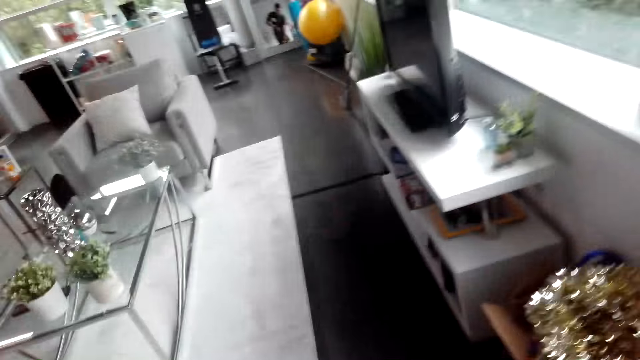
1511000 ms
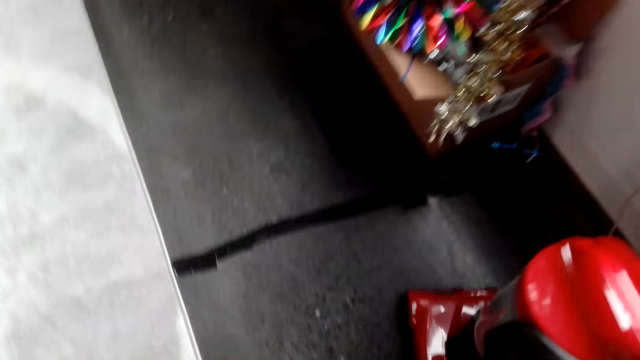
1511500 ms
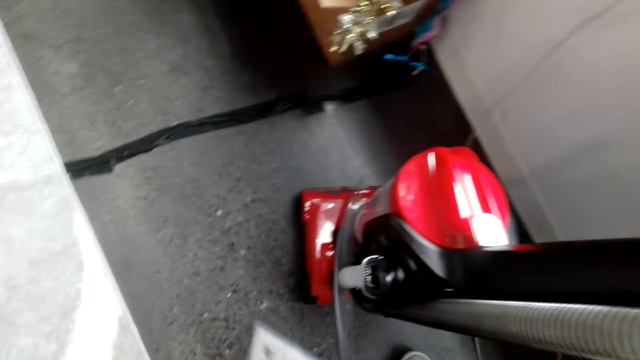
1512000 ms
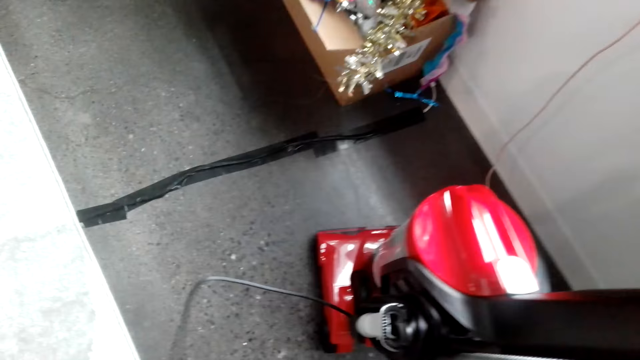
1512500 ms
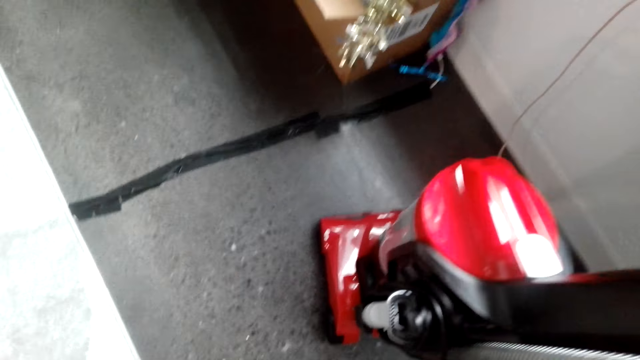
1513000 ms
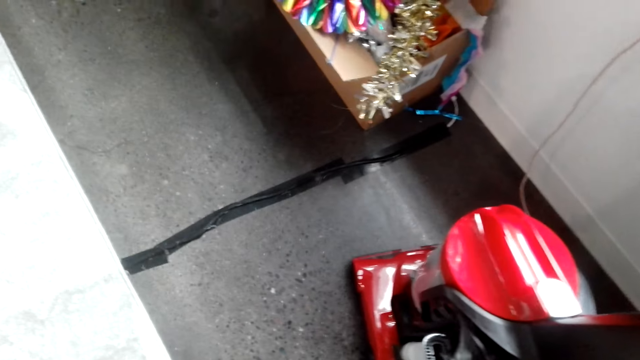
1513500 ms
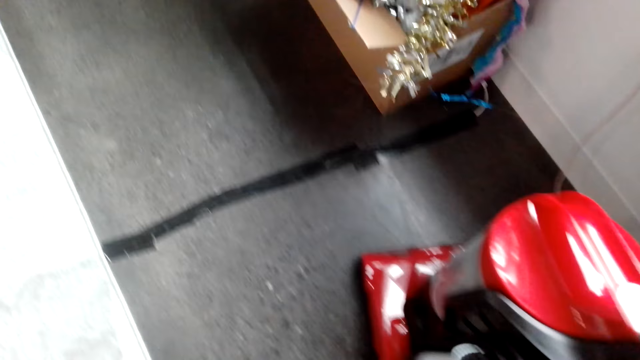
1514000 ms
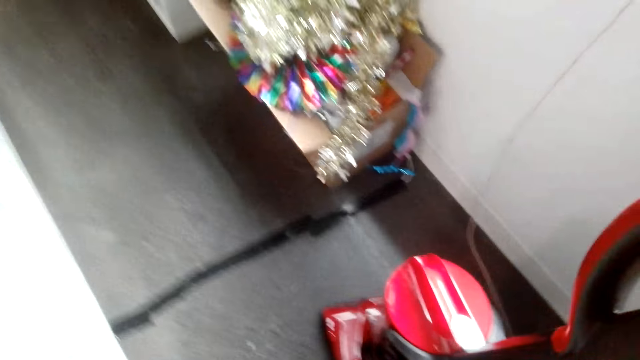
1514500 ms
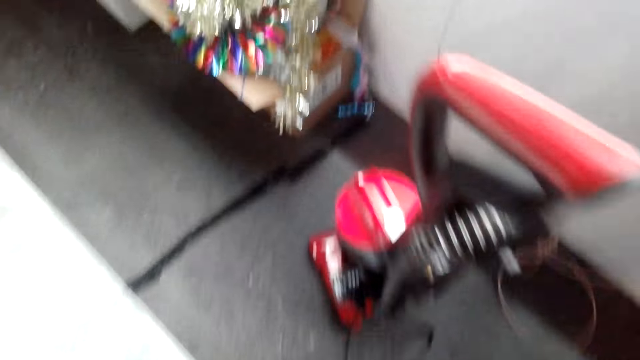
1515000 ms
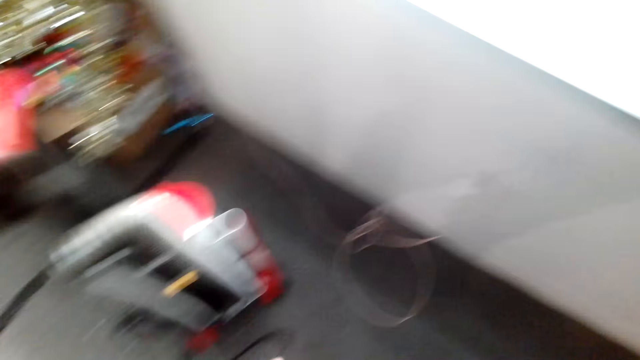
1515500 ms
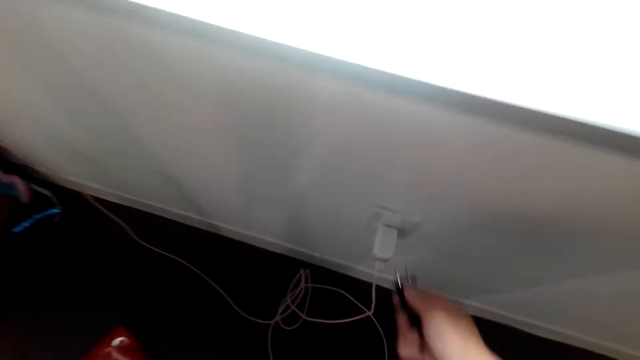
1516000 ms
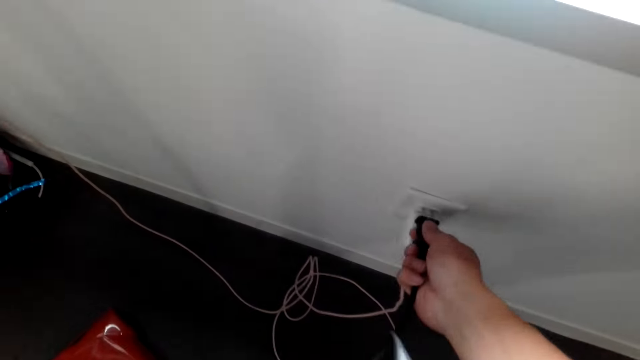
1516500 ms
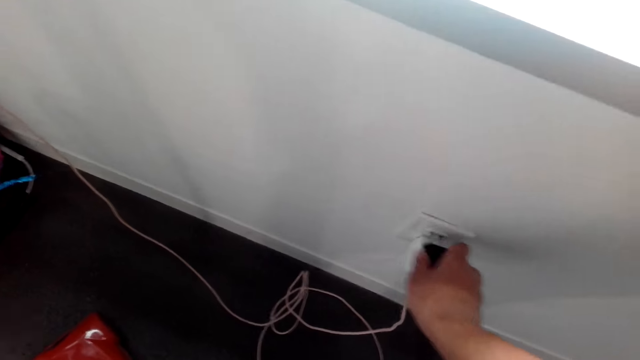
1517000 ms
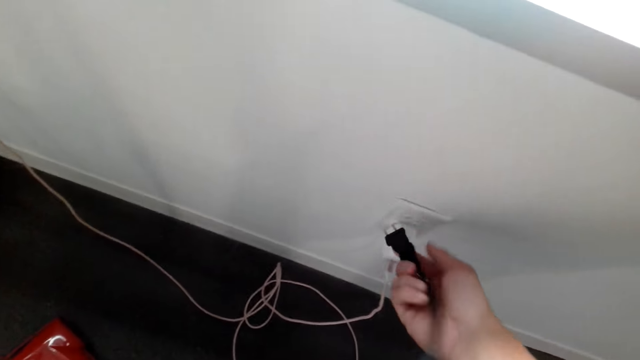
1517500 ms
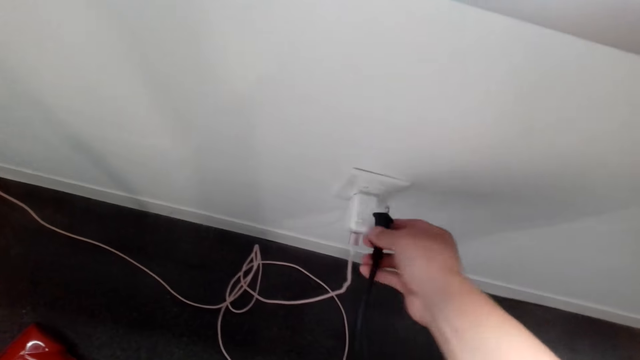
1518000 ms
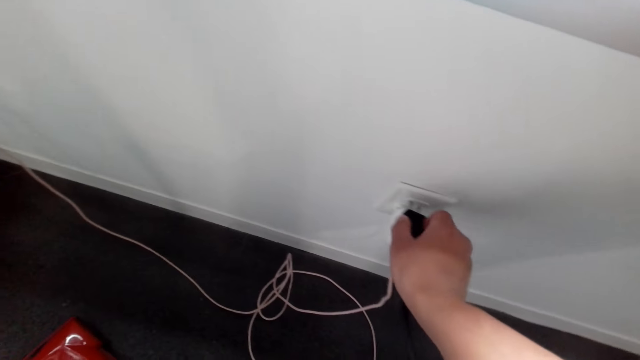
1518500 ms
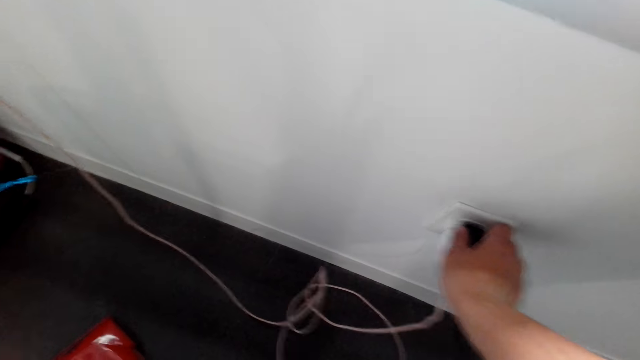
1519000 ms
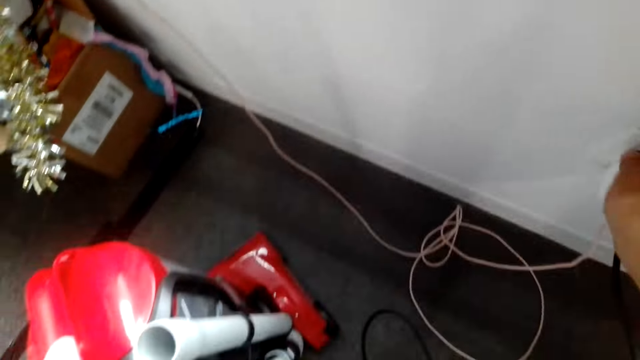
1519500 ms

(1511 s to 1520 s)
The camera wearer moves around. They hold a cable. They plug the cable into the socket.

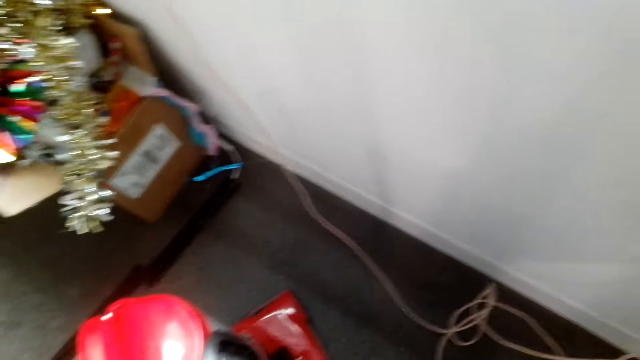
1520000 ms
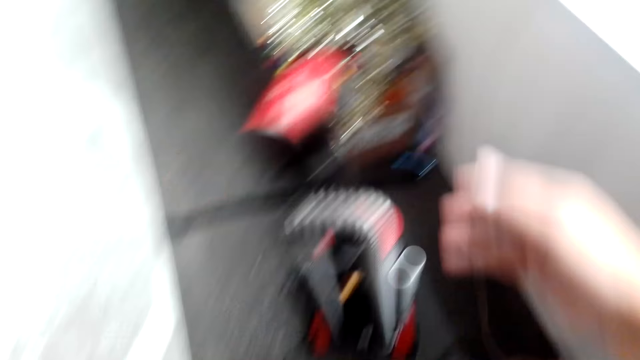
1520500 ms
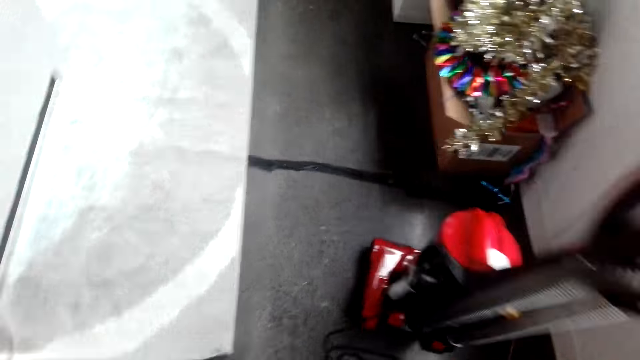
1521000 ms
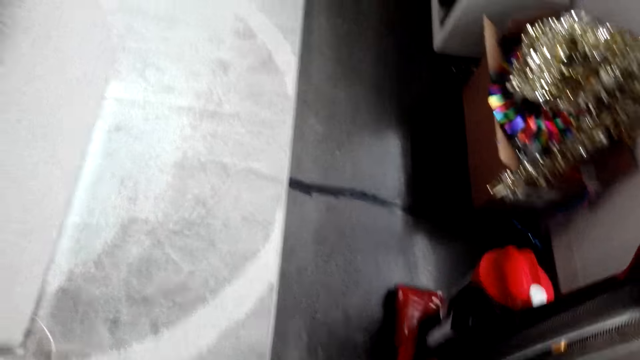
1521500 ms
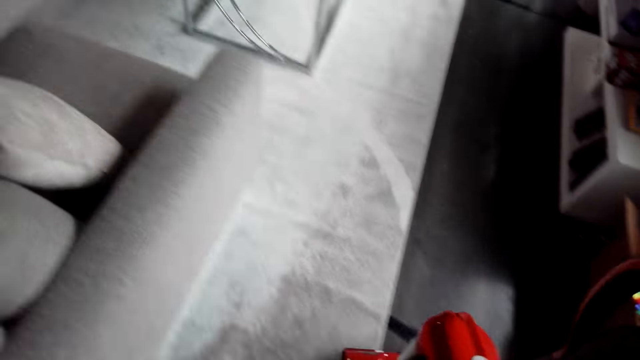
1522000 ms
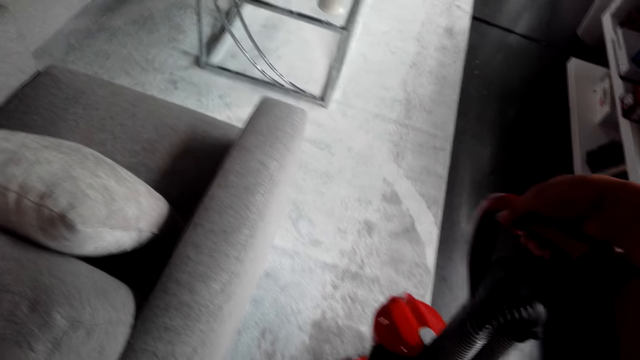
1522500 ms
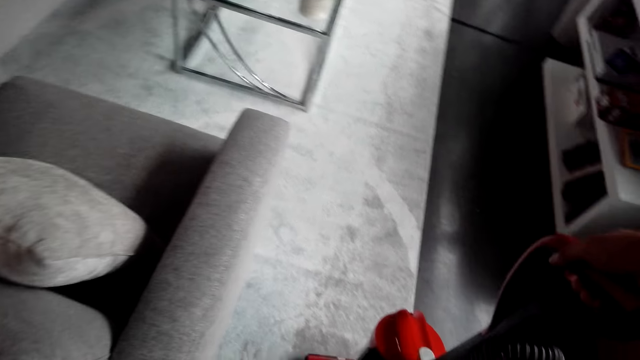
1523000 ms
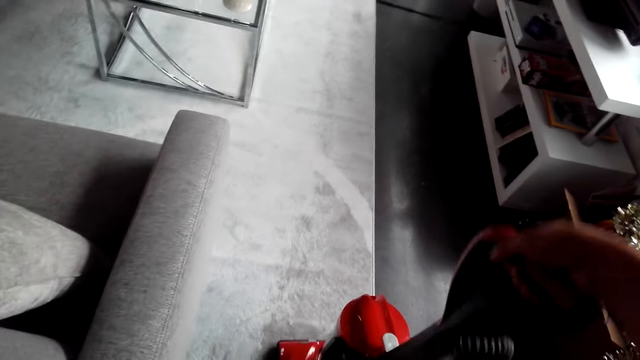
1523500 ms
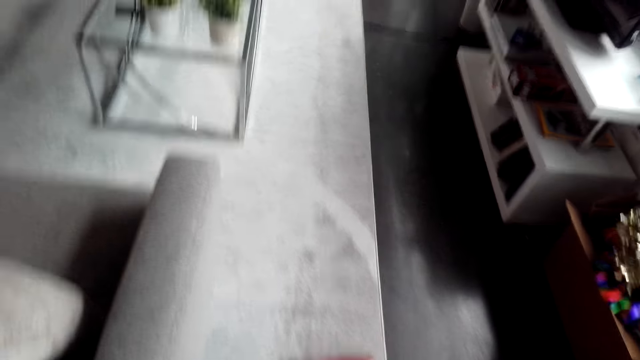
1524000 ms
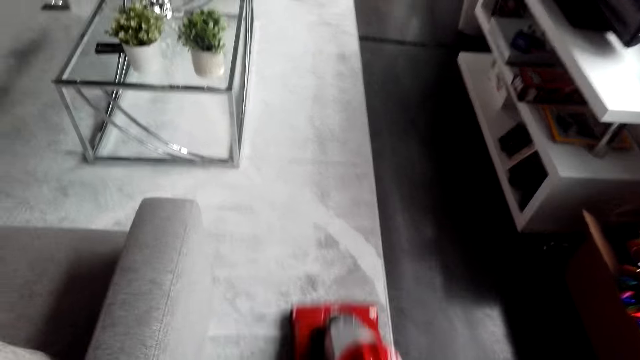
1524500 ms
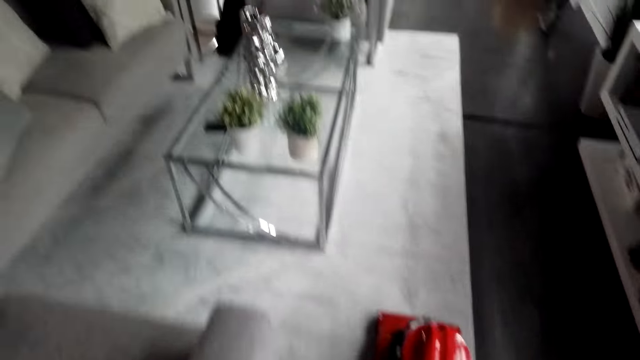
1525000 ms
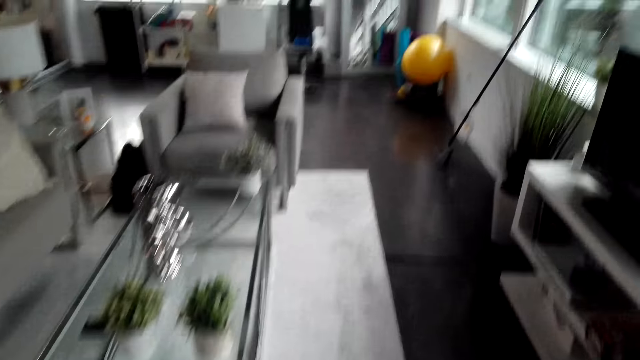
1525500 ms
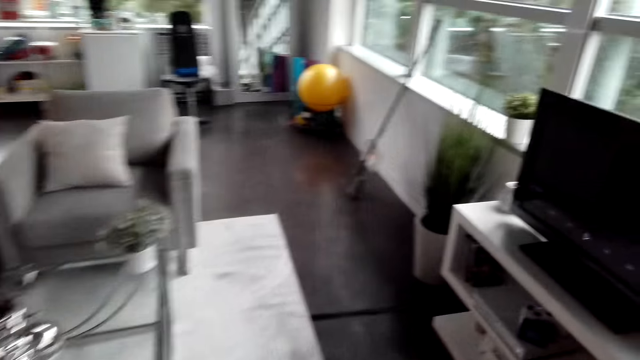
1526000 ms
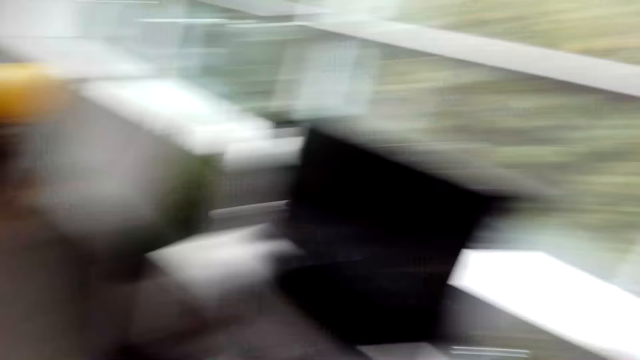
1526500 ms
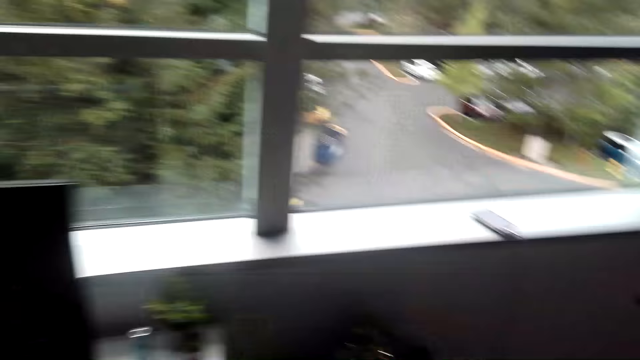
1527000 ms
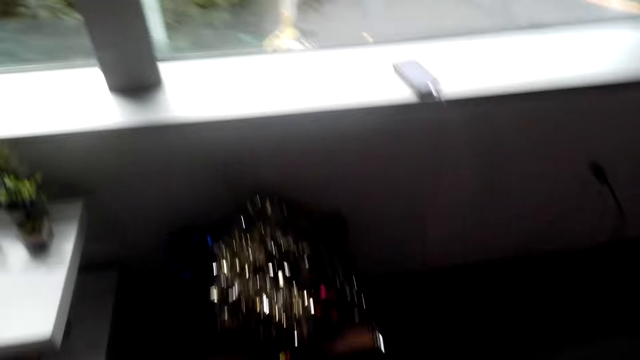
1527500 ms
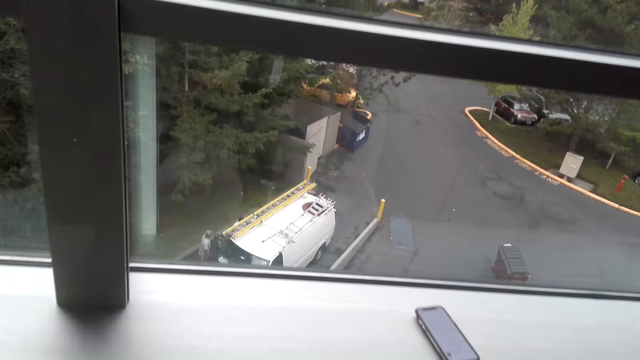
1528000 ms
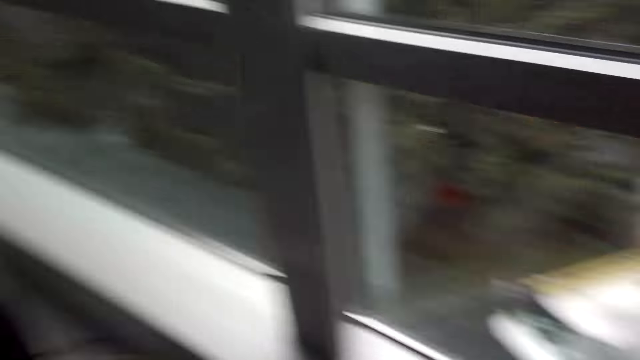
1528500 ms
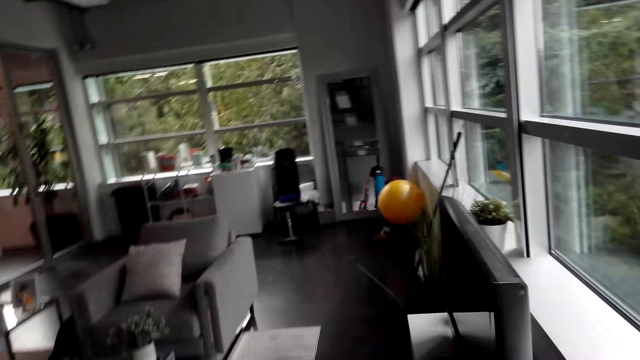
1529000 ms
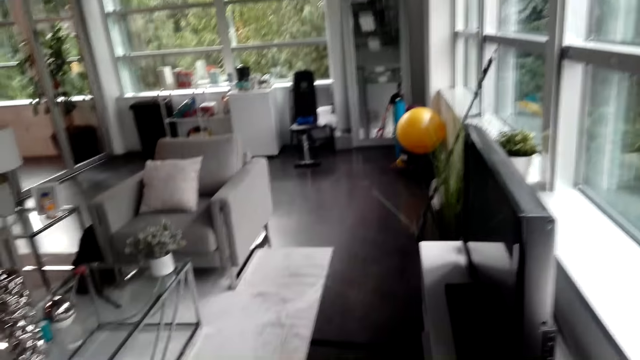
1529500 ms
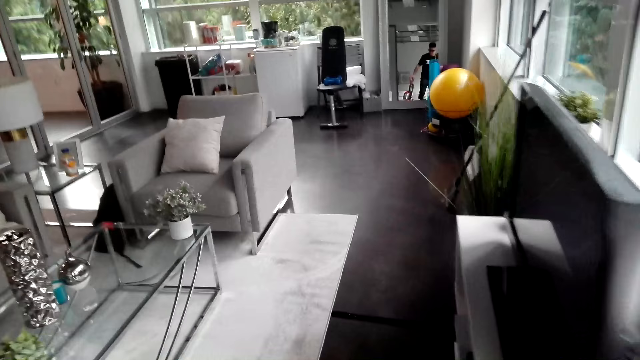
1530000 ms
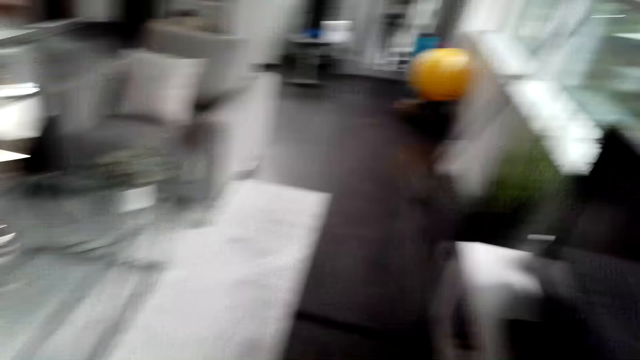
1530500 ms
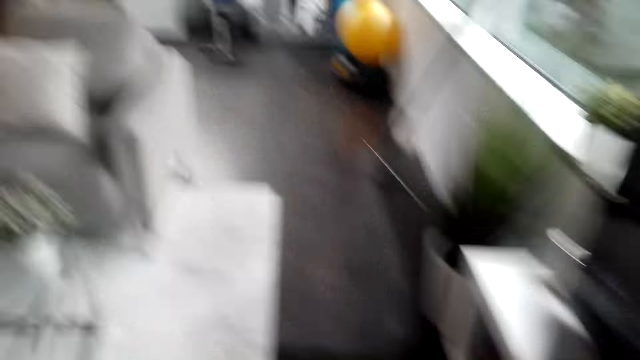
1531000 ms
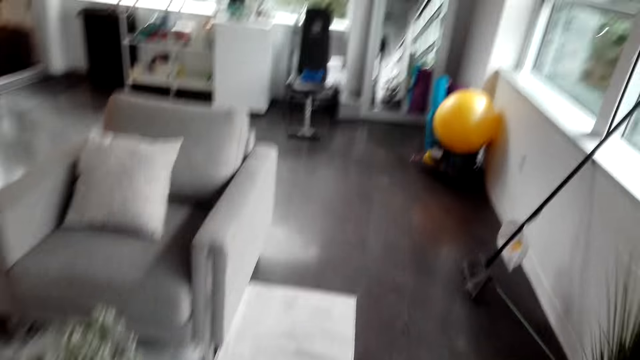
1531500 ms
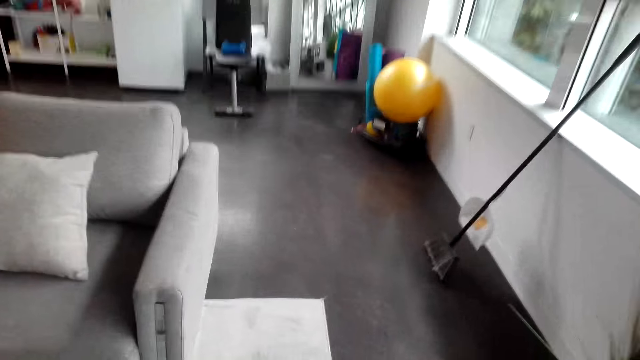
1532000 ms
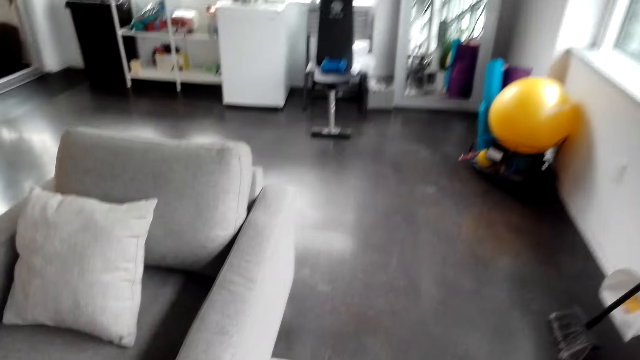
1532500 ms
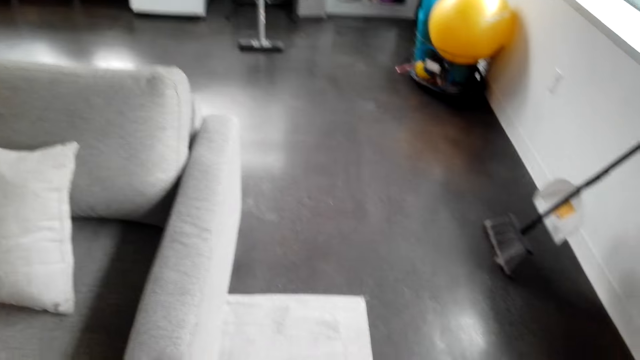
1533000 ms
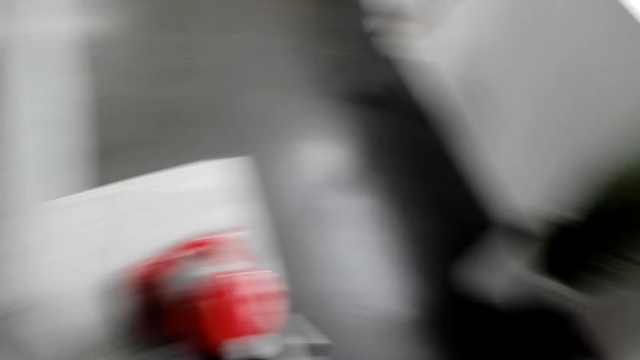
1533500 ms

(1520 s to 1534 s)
The camera wearer holds the vacuum cleaner. They pull the vacuum cleaner, clean the floor with the vacuum cleaner, move with the vacuum cleaner, look around, and move around.
